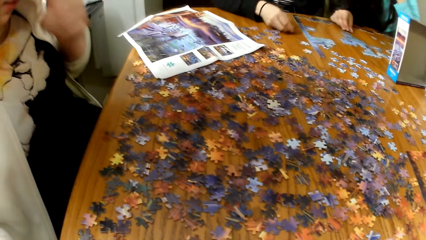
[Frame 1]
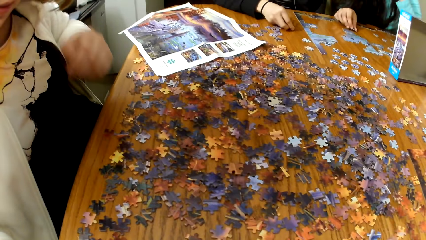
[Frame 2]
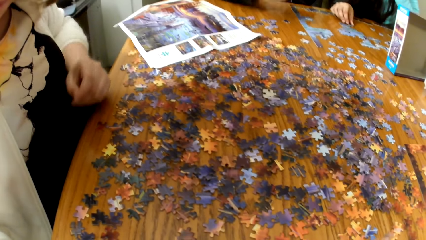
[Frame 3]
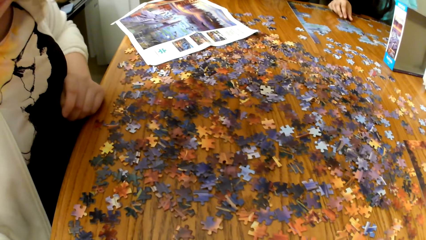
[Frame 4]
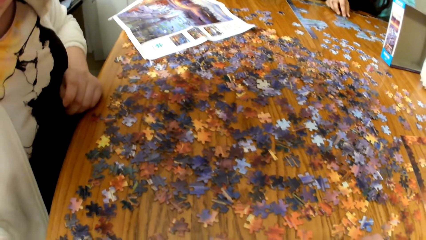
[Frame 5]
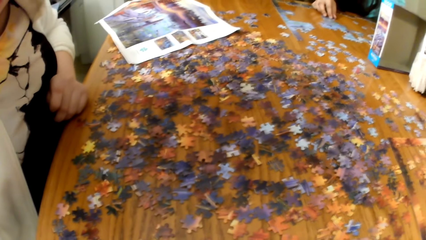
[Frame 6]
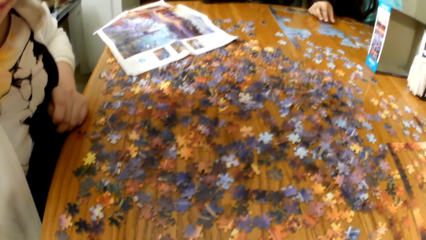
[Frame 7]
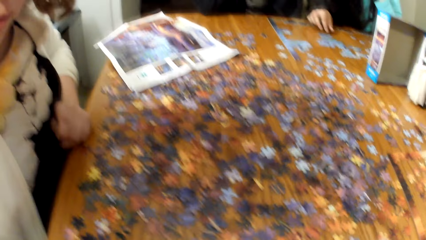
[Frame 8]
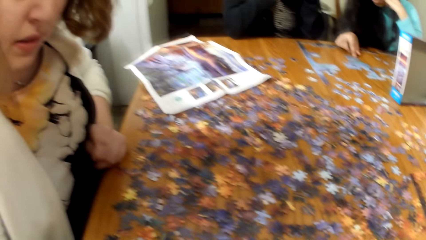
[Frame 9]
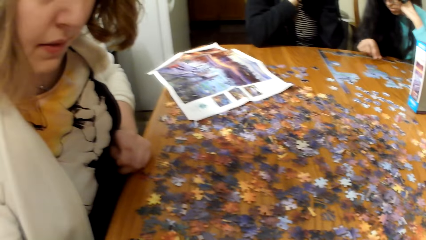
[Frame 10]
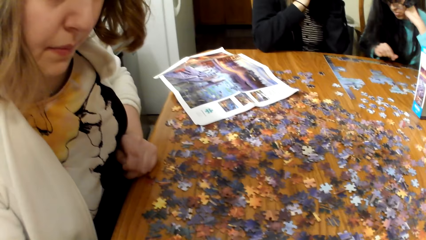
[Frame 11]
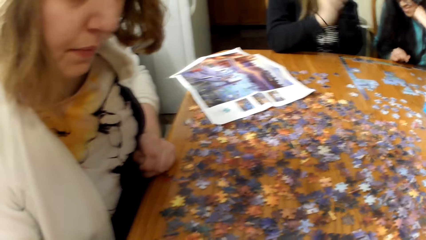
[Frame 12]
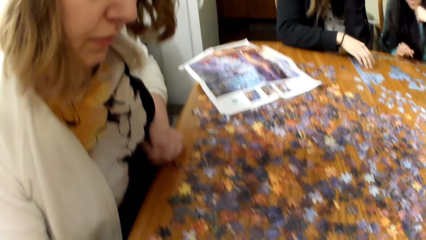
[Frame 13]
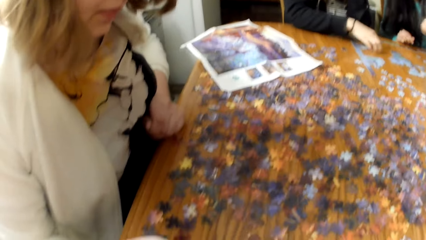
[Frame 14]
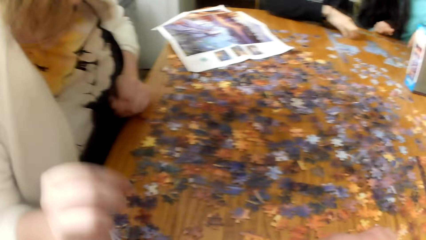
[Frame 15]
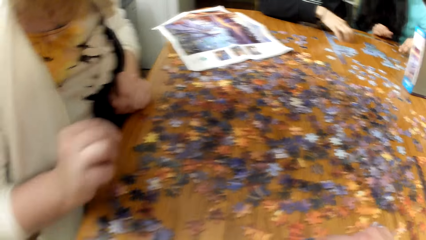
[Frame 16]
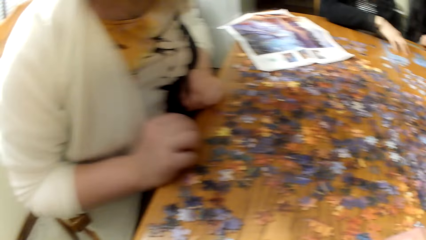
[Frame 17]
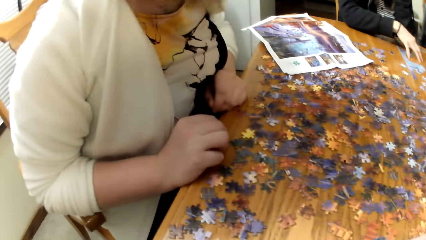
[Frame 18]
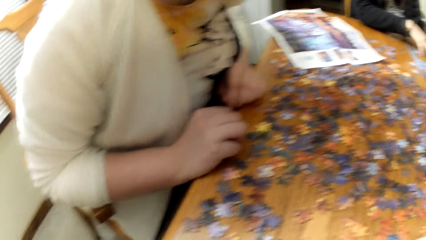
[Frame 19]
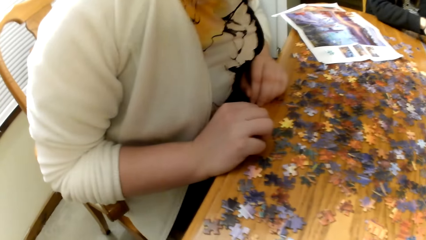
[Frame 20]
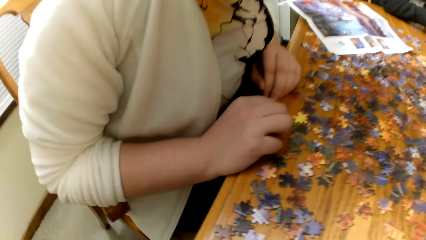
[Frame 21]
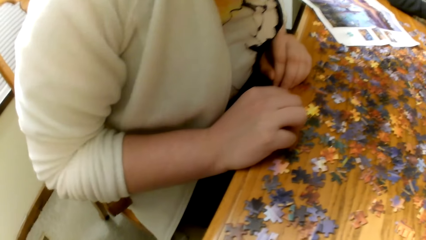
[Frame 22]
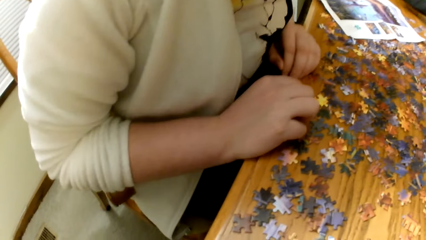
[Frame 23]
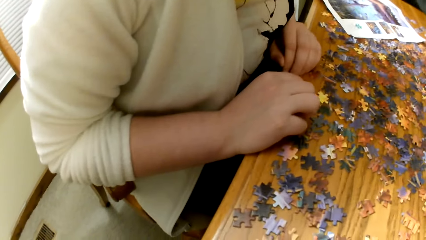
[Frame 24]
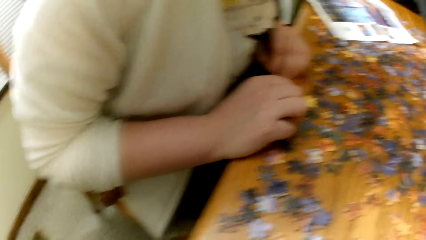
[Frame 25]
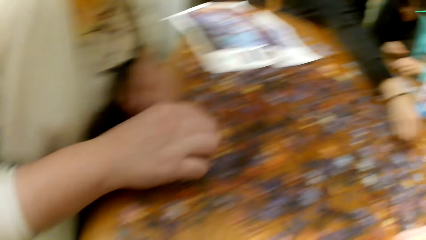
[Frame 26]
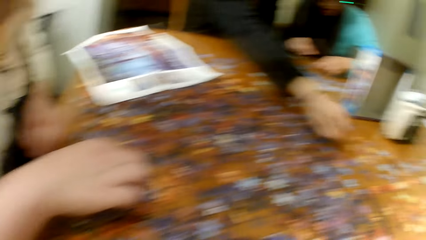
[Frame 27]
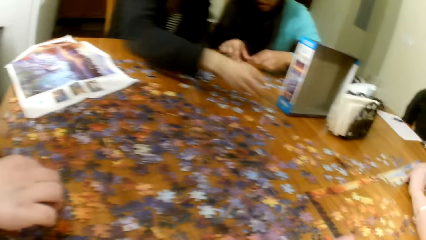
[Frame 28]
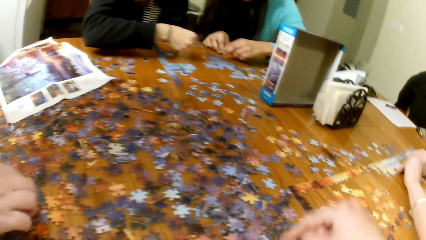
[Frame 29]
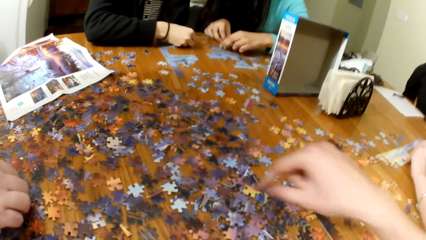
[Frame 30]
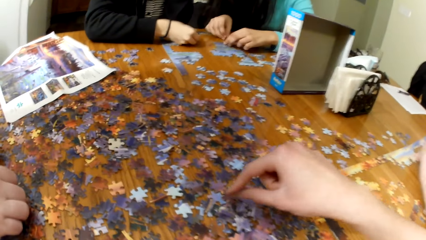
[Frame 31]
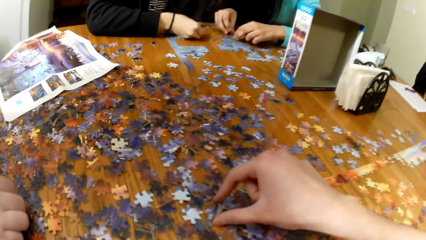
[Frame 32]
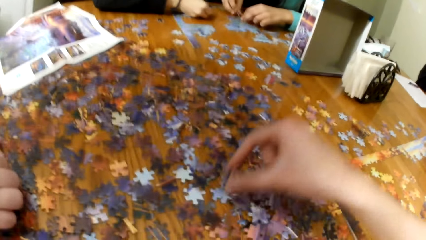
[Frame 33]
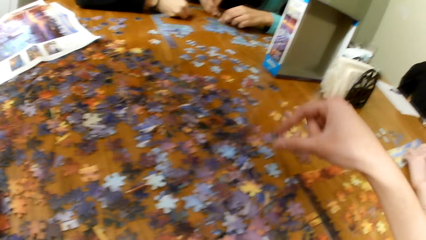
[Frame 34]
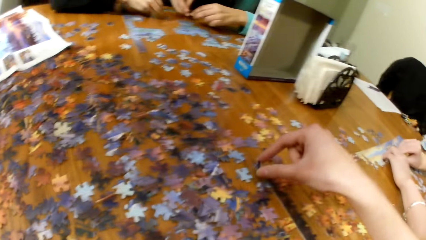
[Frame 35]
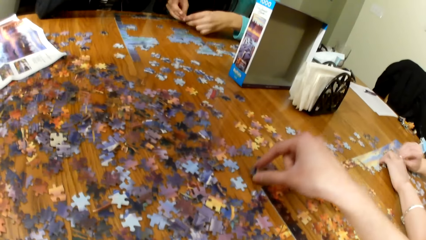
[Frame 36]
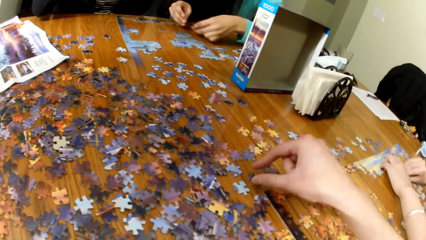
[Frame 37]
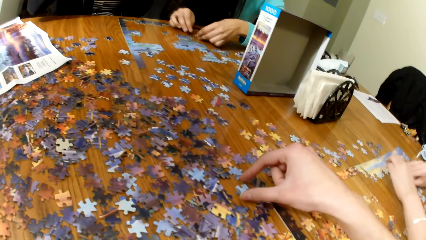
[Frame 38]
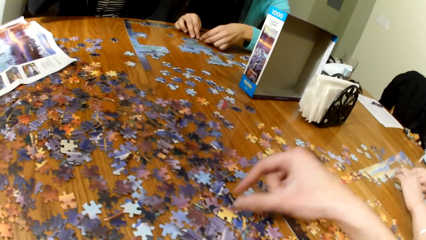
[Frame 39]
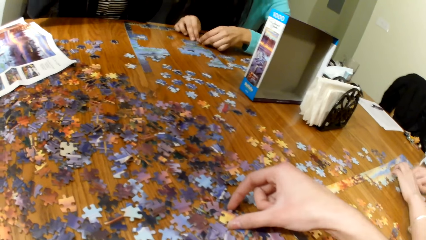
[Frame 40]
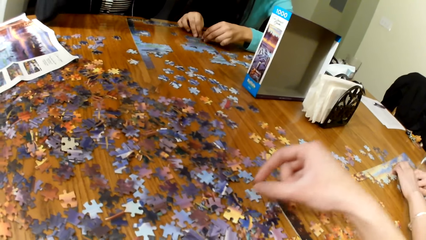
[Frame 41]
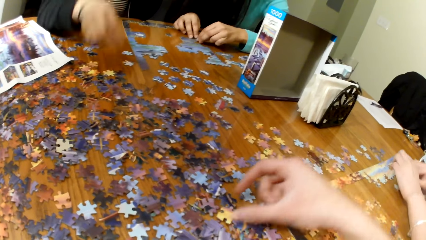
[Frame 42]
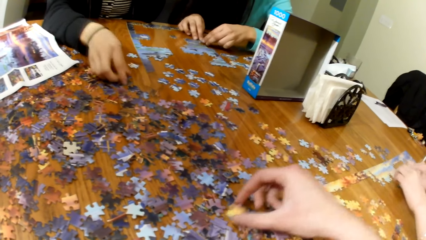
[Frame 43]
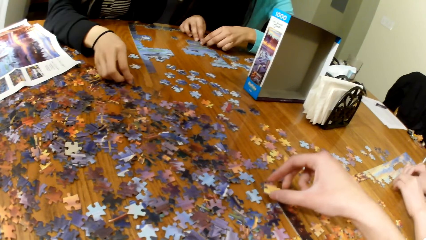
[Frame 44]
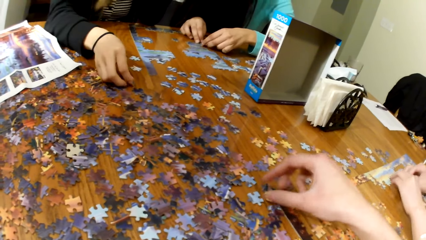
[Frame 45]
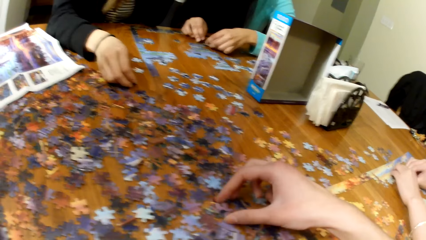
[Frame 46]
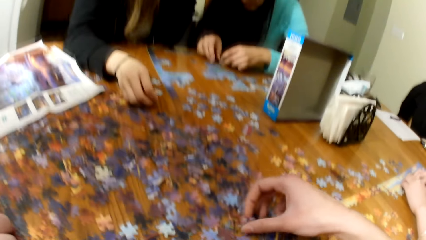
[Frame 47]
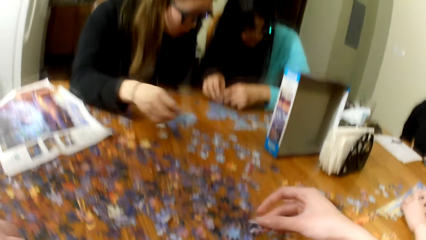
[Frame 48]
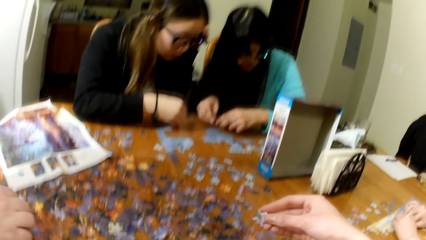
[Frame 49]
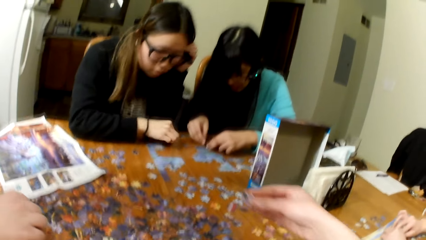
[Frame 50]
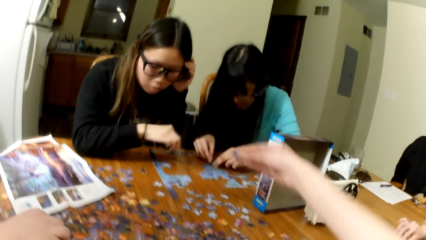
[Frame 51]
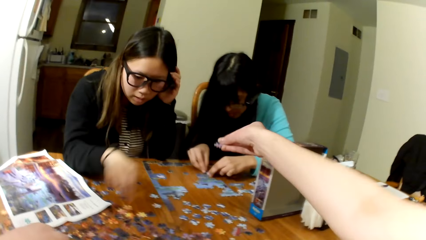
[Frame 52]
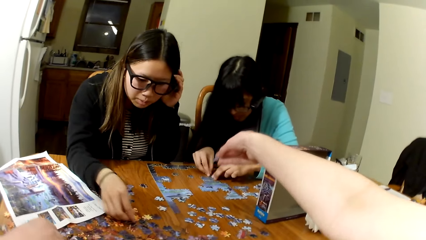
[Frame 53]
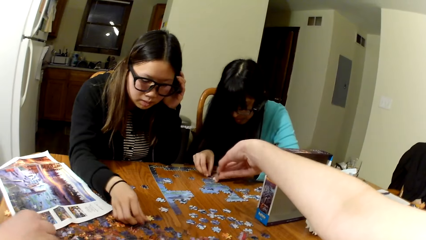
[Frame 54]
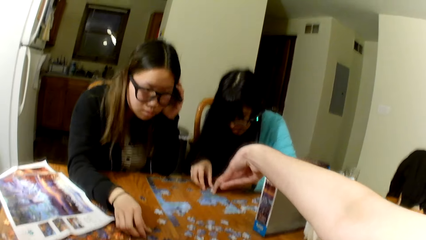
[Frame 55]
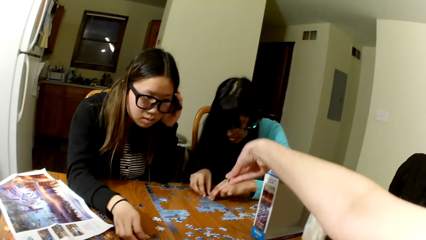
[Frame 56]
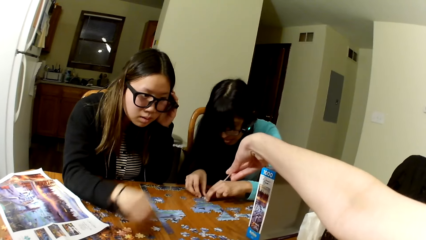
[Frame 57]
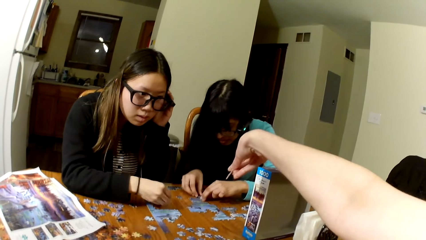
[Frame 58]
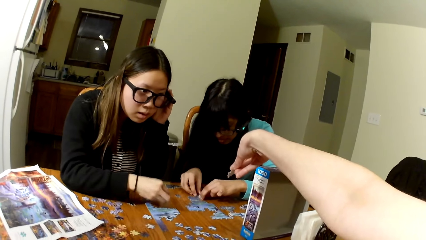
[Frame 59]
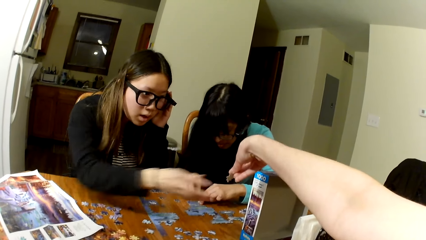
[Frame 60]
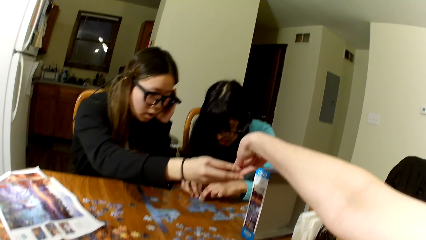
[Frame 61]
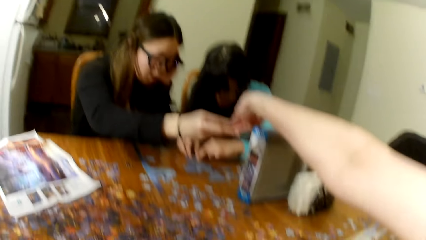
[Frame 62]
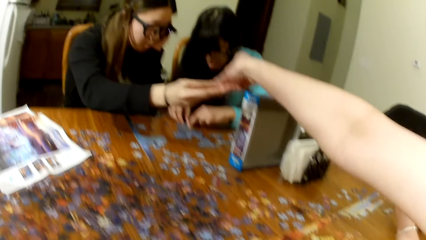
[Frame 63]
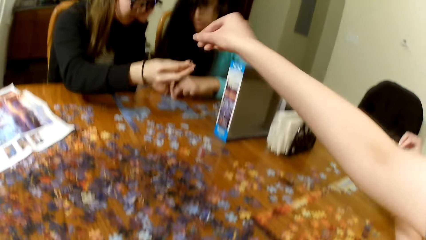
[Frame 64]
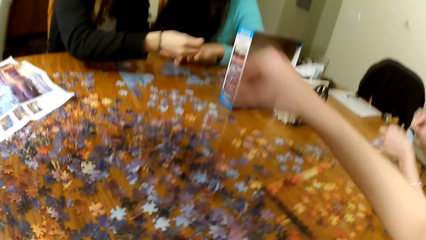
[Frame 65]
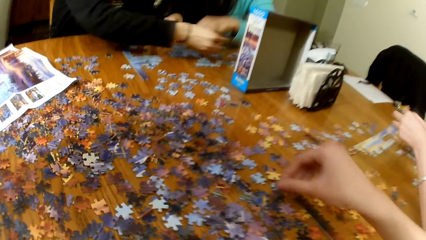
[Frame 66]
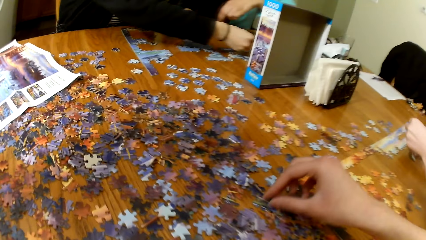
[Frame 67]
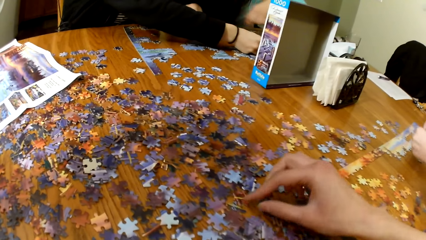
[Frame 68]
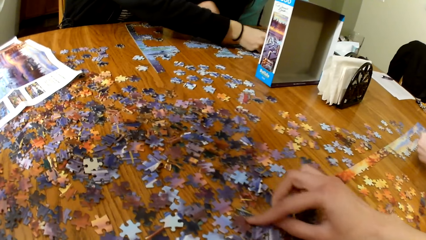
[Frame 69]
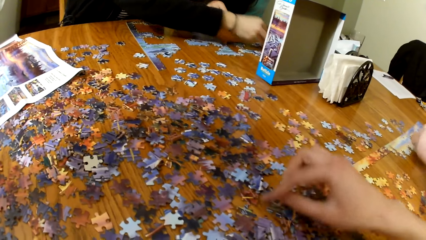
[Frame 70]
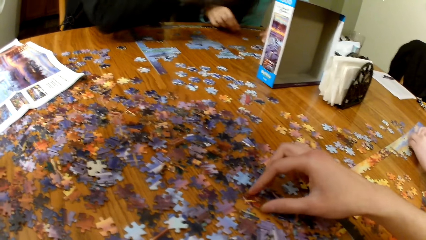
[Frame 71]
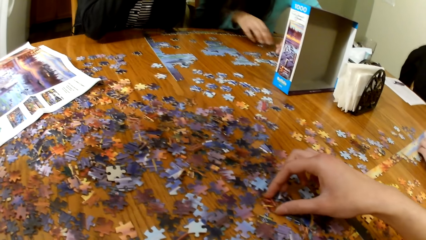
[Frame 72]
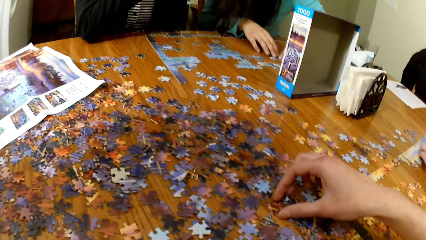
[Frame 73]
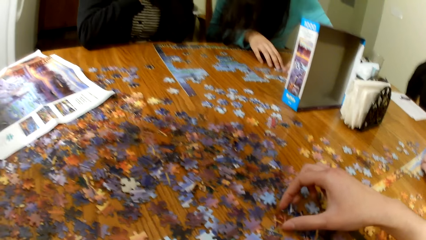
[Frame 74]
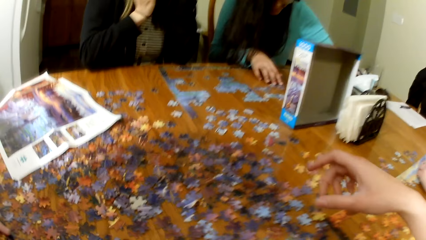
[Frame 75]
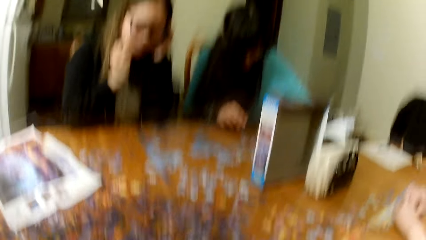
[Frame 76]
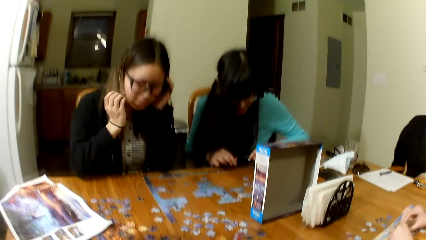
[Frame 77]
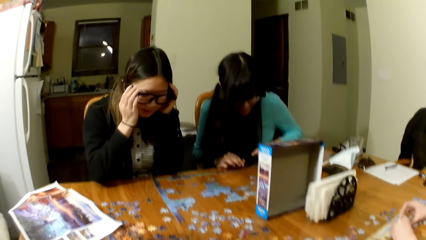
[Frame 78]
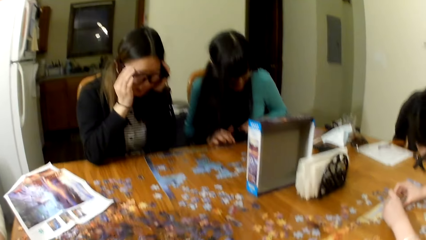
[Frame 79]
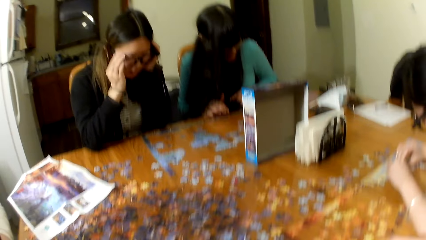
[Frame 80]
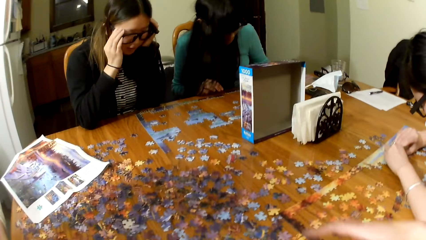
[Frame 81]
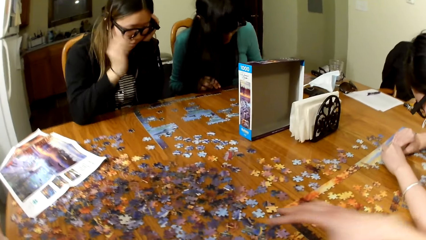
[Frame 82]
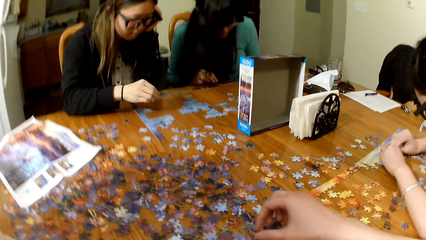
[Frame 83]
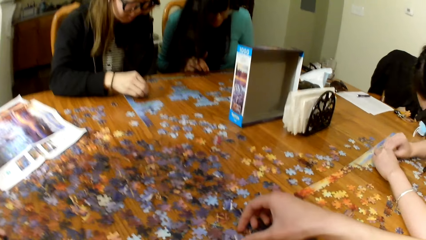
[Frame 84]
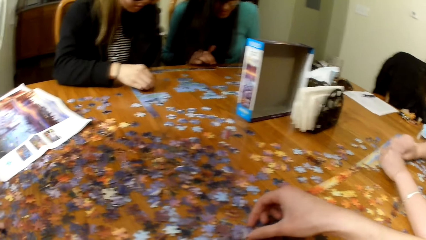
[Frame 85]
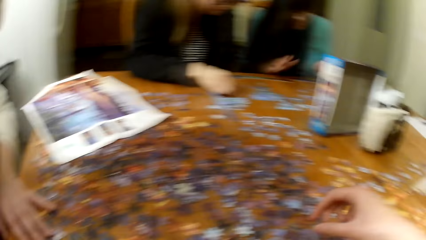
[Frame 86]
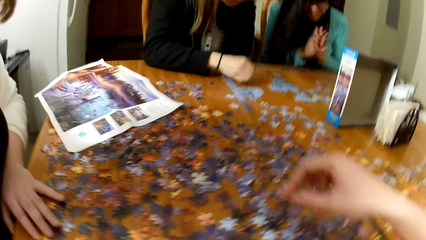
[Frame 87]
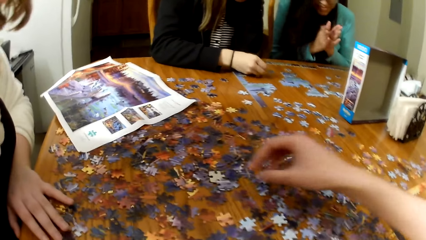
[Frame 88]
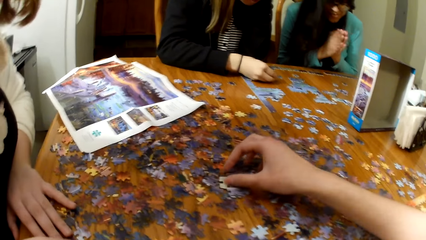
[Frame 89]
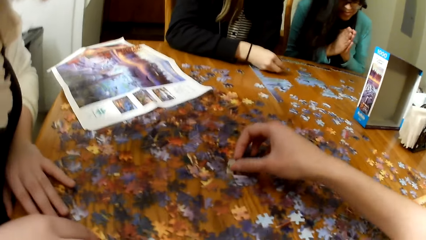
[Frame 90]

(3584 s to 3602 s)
The camera wearer sorts the game pieces. They play the jigsaw puzzle. They lift the jigsaw puzzle piece. They give the piece to a woman. The woman takes the game piece from the camera wearer. The camera wearer sorts the game pieces. They play the jigsaw puzzle.
